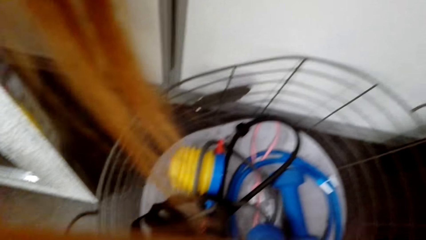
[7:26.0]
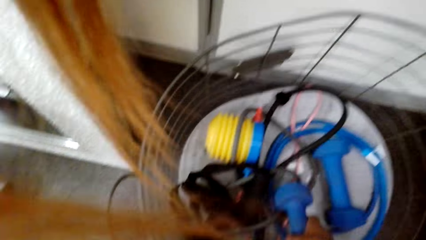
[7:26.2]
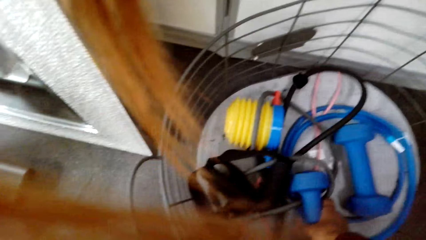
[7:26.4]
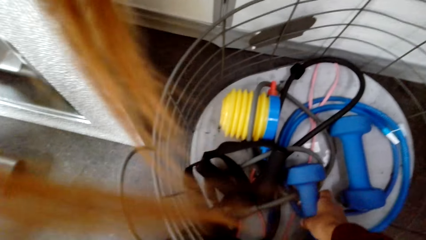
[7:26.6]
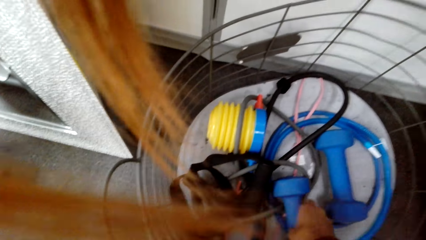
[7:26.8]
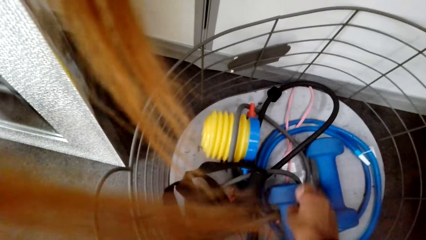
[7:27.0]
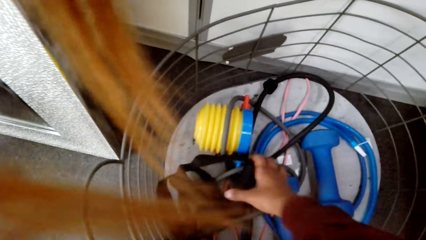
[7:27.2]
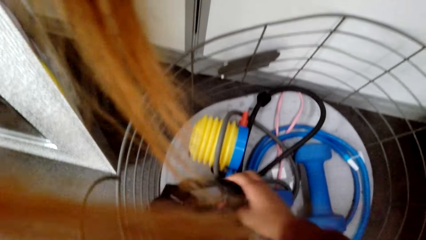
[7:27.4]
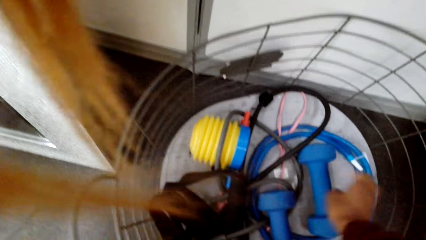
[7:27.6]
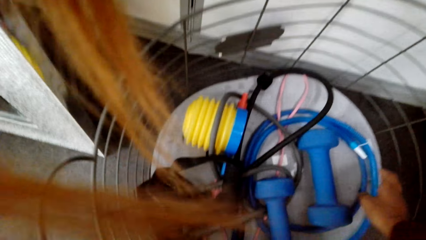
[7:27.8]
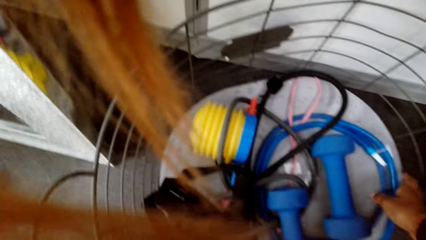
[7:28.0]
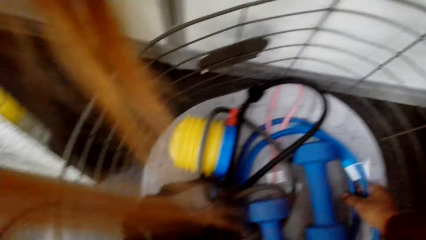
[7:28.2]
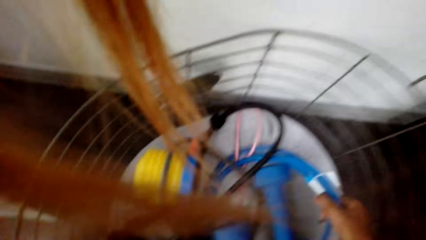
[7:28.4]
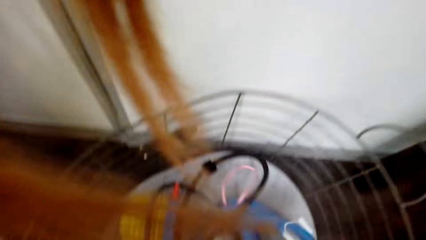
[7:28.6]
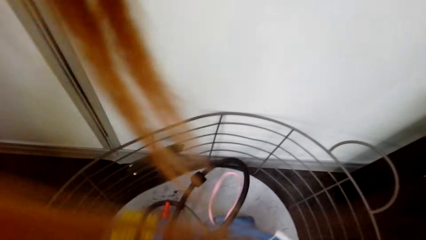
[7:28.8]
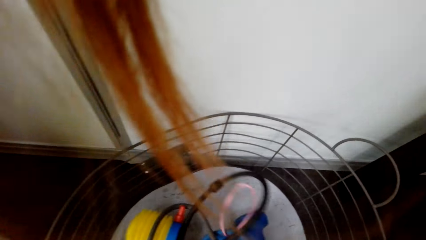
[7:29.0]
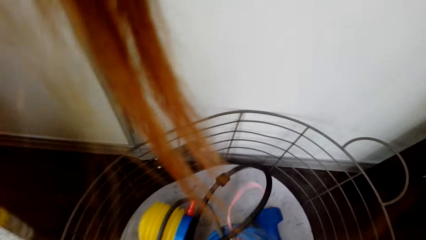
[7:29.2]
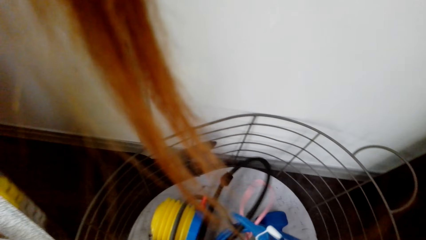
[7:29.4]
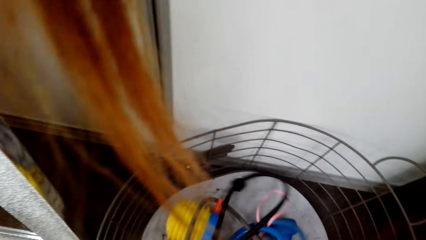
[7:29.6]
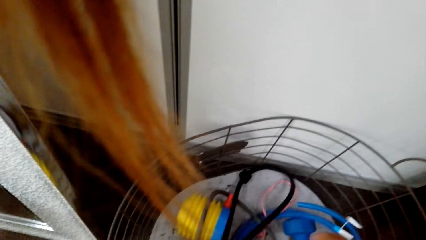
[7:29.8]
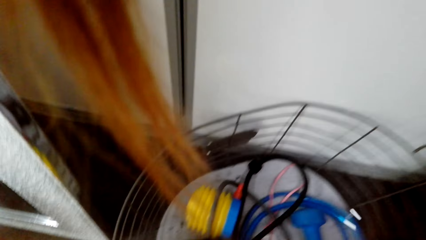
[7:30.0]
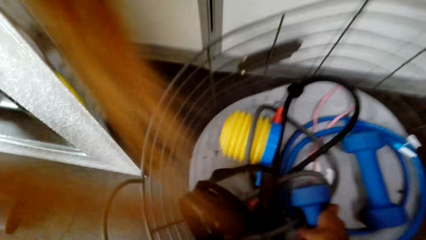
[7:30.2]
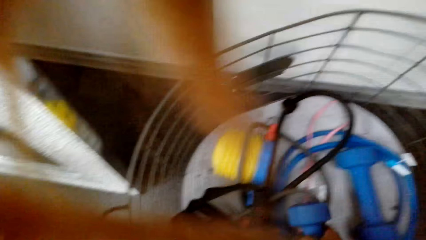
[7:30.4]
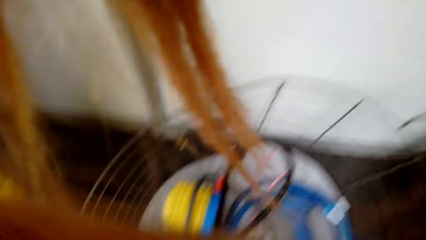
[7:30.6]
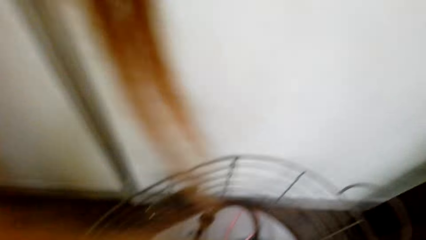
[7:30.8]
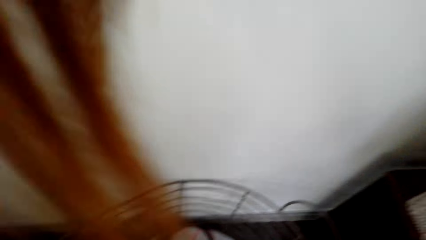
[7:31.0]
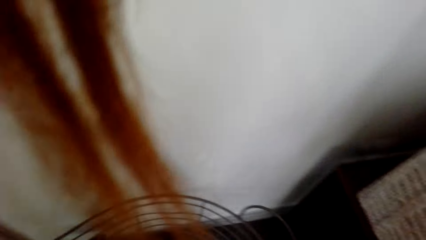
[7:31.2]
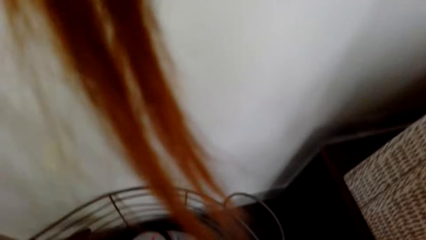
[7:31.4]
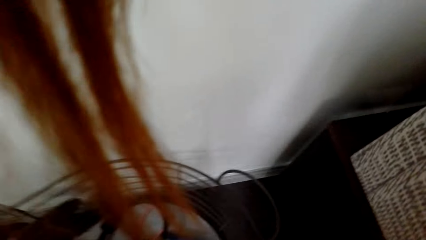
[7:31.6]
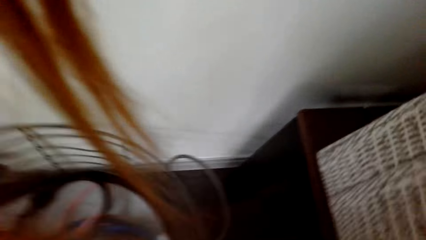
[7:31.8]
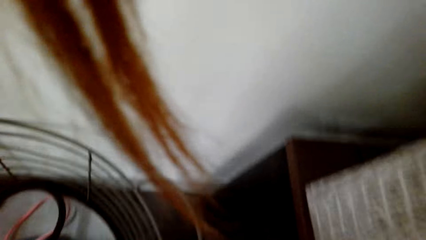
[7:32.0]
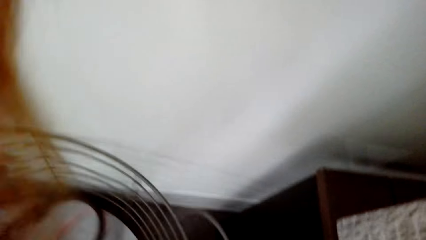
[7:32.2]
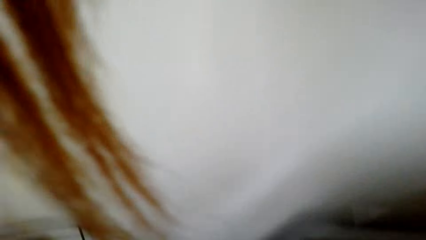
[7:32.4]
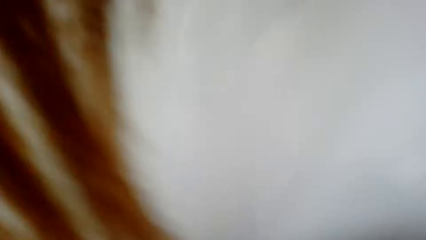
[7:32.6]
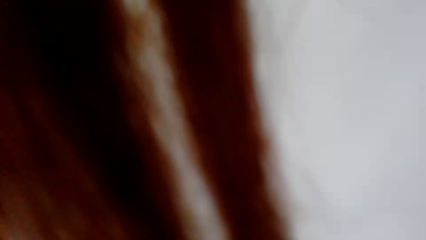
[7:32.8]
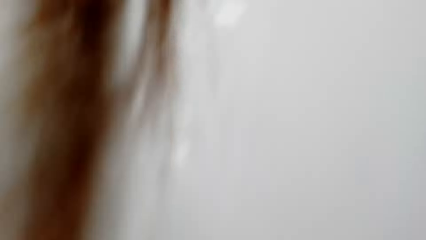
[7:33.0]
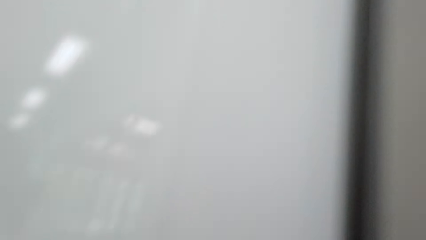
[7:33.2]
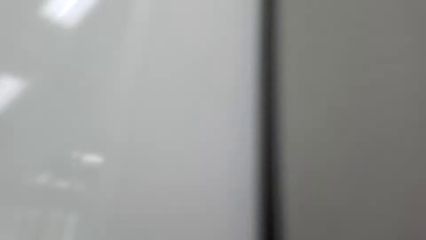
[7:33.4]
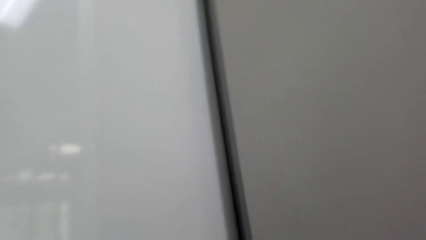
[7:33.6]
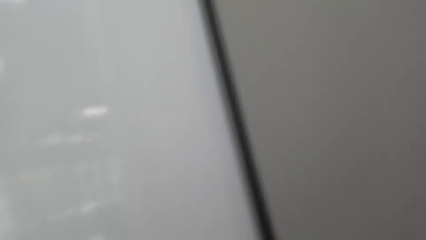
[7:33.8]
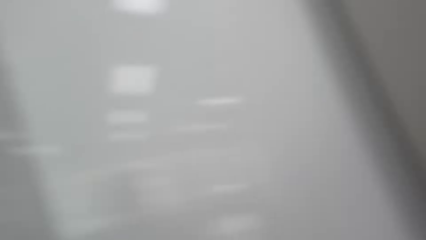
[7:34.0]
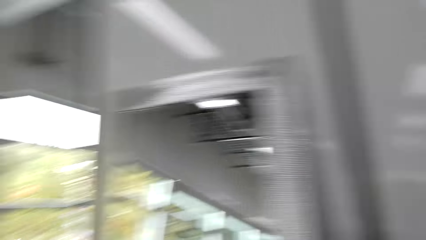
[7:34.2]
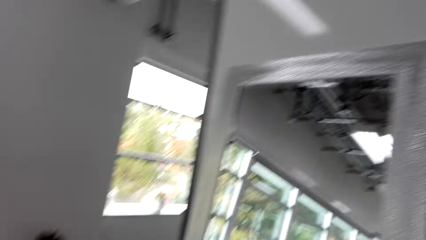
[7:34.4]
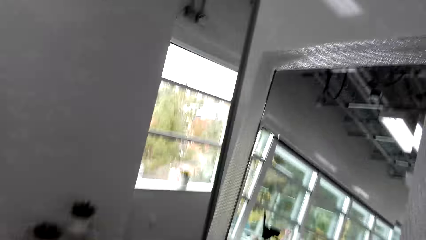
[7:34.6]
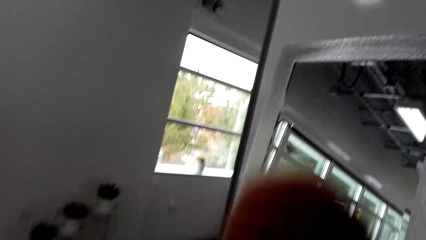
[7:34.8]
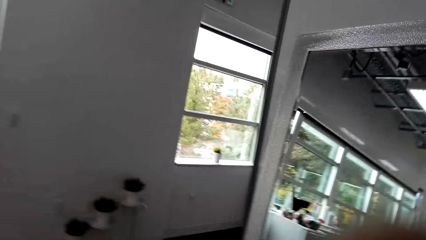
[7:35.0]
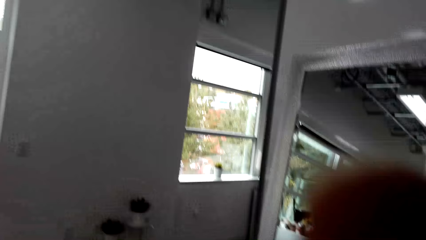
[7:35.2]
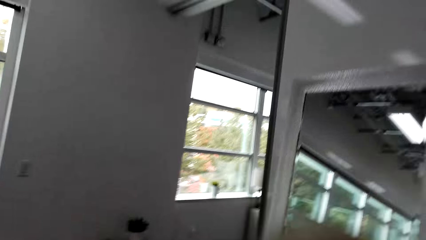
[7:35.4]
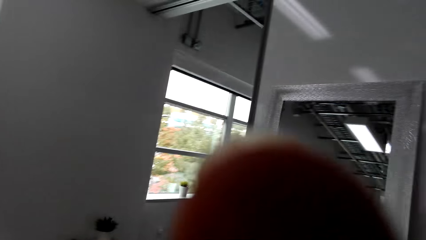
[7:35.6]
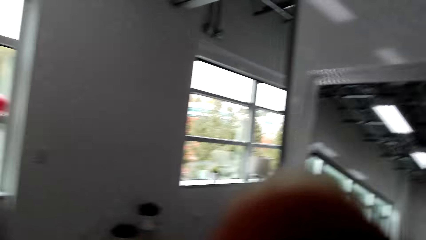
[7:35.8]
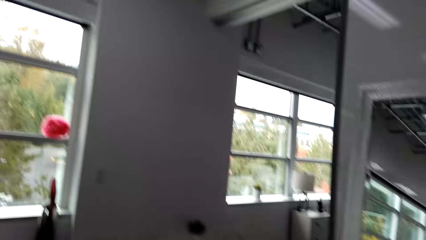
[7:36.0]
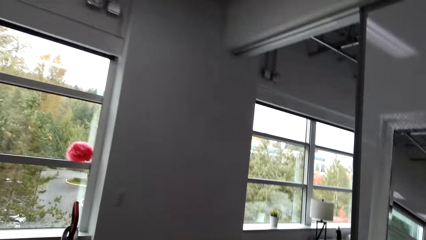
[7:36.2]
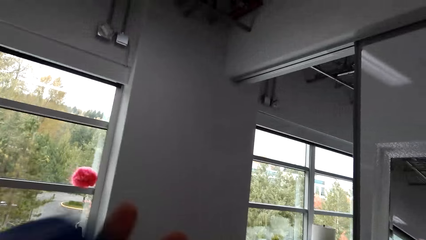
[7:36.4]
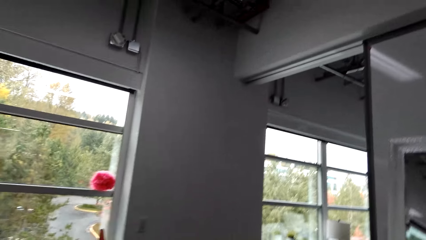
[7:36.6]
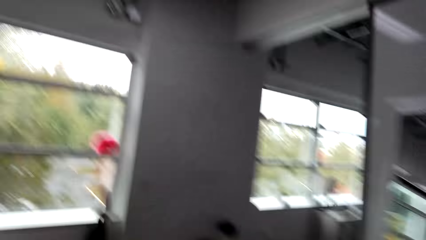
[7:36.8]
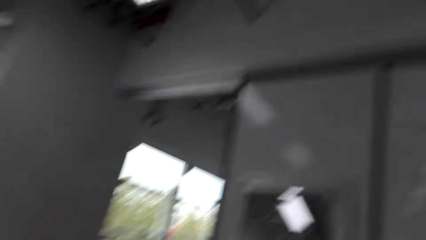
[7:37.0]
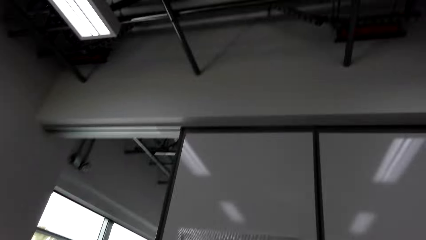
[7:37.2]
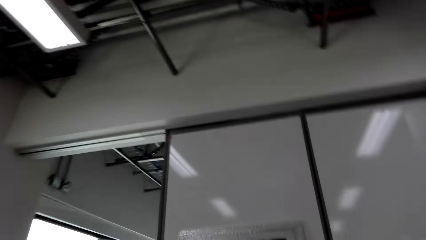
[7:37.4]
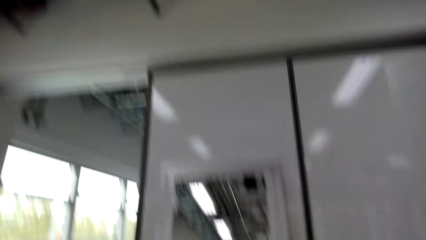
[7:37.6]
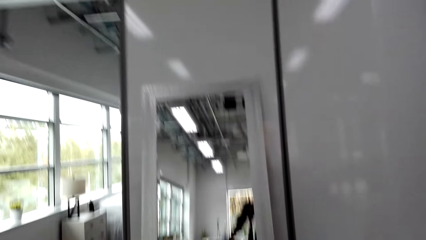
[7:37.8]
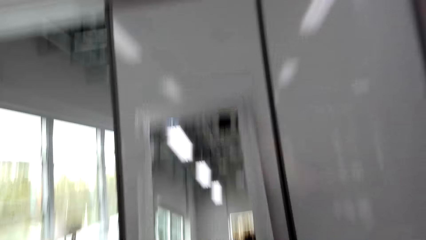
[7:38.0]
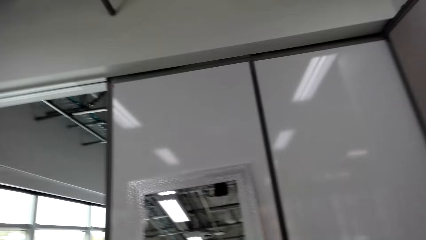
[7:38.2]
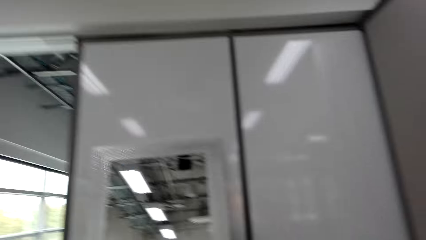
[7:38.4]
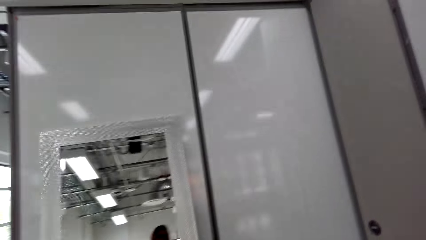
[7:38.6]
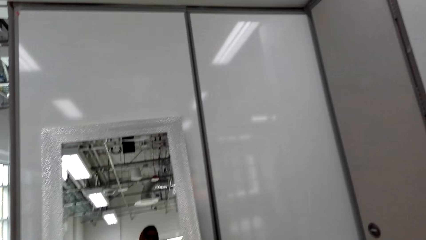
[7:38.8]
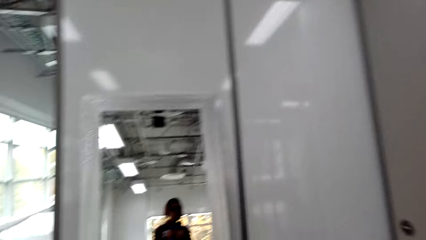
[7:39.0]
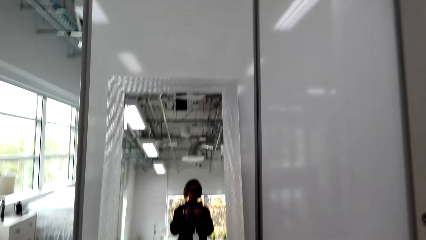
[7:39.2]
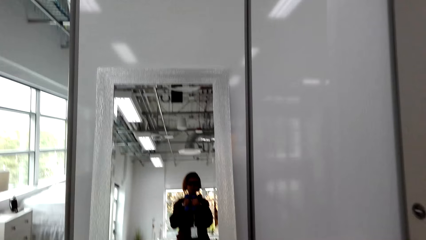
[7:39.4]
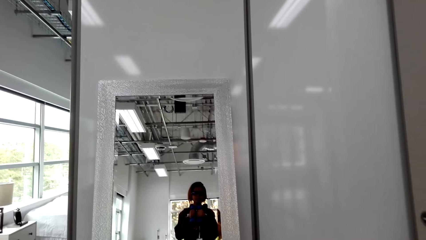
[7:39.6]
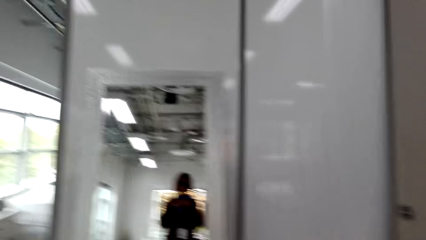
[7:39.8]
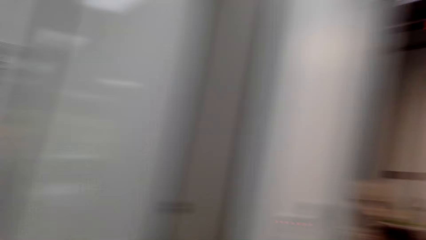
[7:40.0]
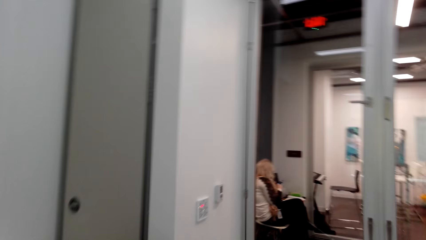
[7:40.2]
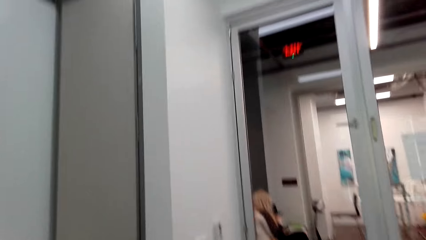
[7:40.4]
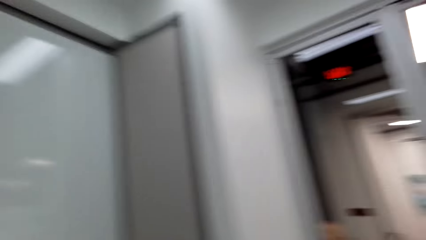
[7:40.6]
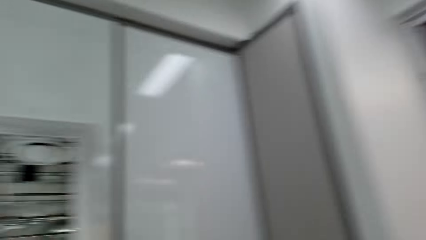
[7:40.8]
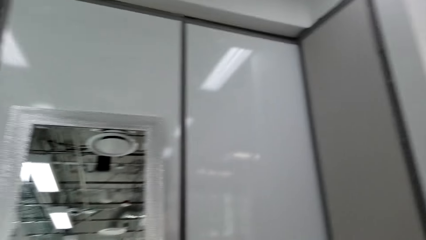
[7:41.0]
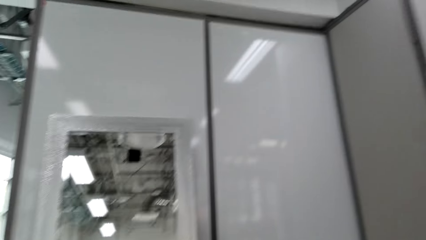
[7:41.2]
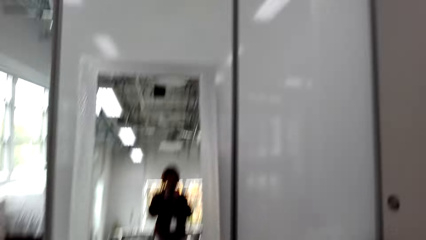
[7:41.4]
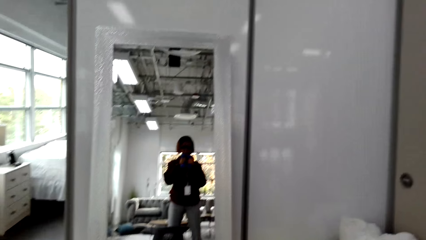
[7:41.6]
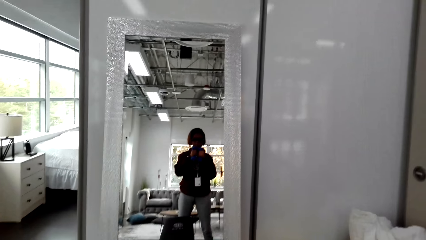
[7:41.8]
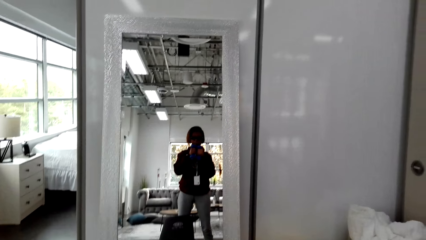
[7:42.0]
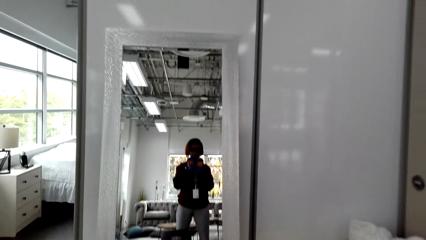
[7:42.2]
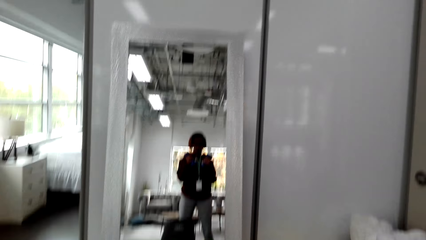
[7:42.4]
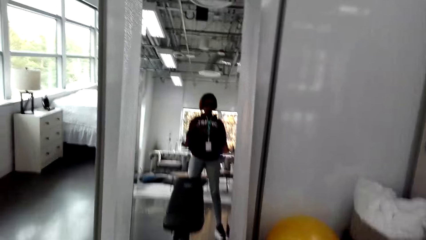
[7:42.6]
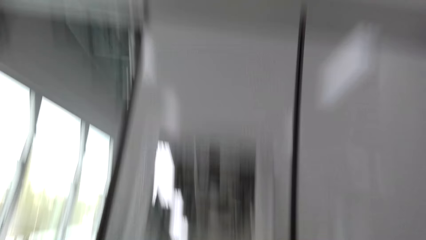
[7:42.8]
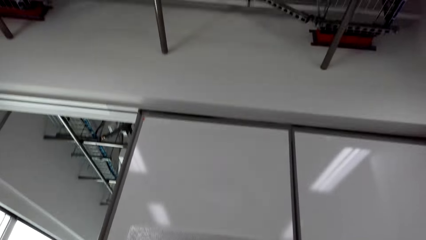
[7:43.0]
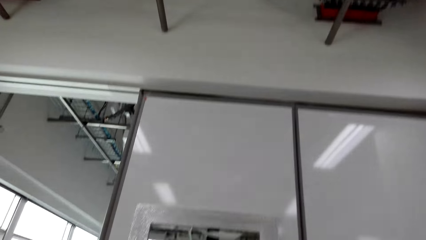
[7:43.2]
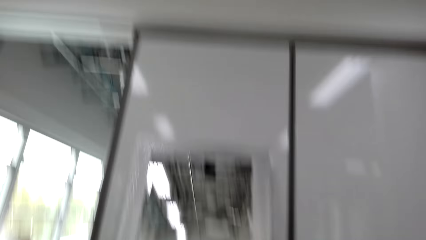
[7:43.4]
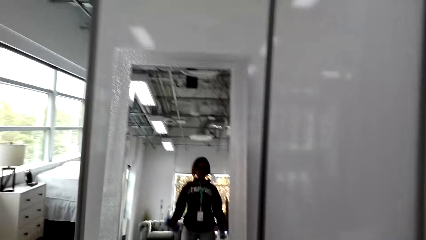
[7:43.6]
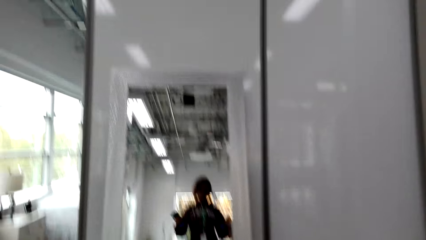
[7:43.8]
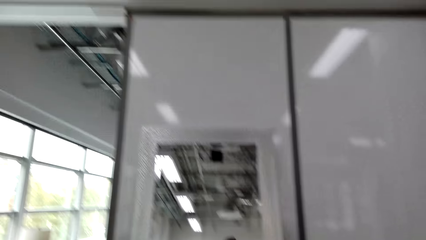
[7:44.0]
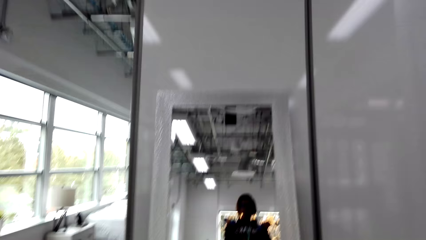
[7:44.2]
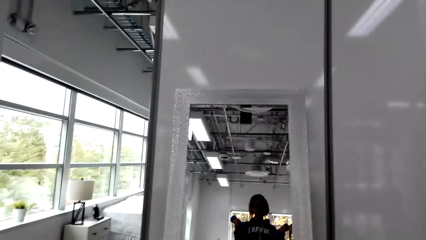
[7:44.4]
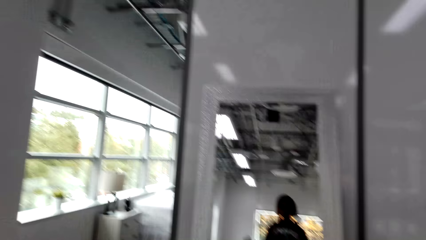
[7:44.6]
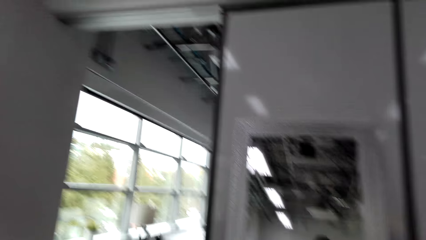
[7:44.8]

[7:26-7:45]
The camera wearer takes dumbbells. They inspect the basket. They place the dumbbells down. They search around the basket. They touch the camera. They walk around. They stare at the mirror. They look around the apartment. They stare at the mirror. They lift the dumbbells.
